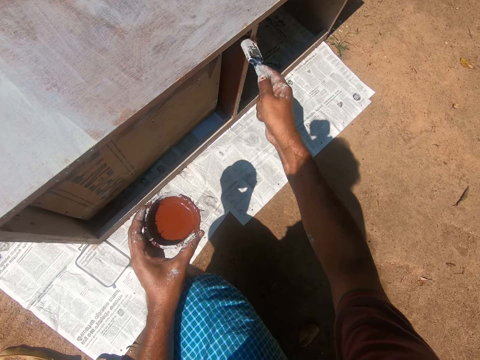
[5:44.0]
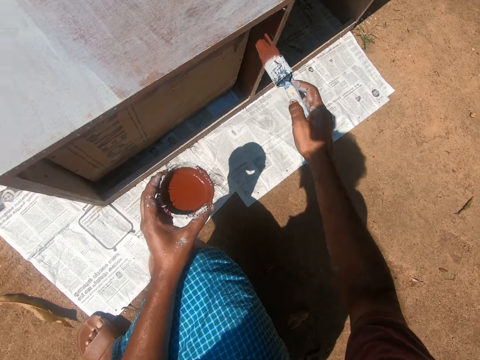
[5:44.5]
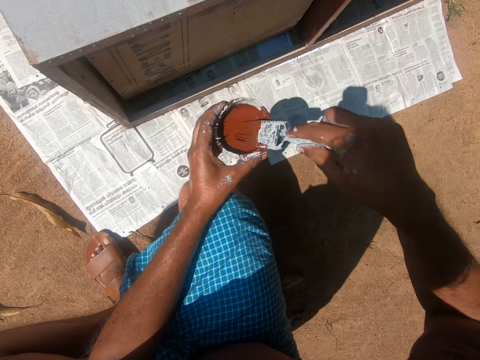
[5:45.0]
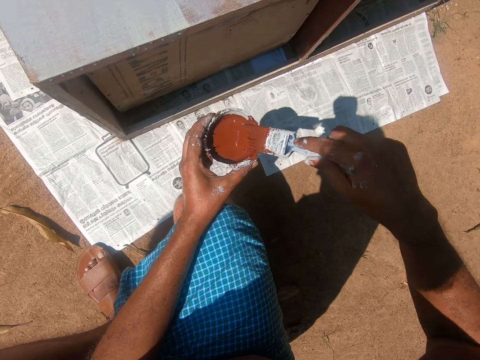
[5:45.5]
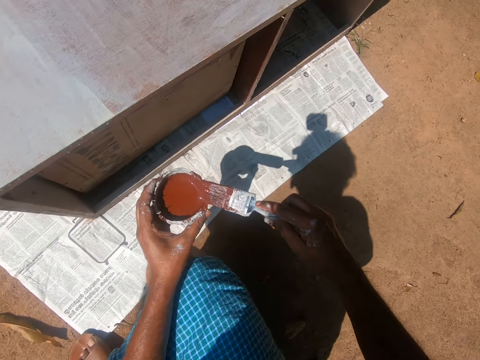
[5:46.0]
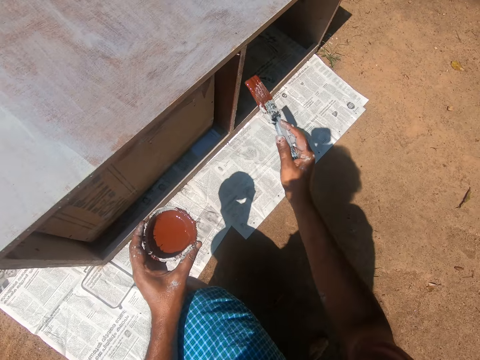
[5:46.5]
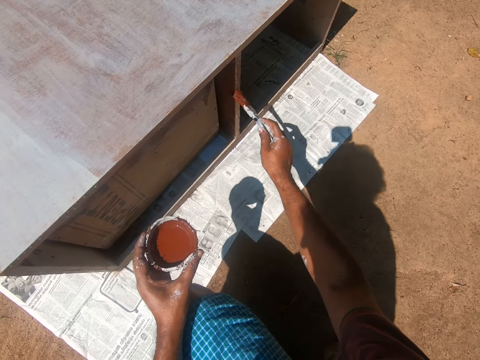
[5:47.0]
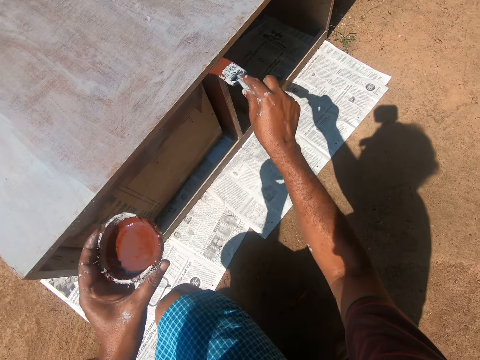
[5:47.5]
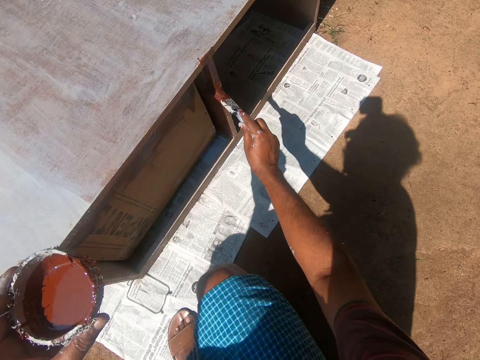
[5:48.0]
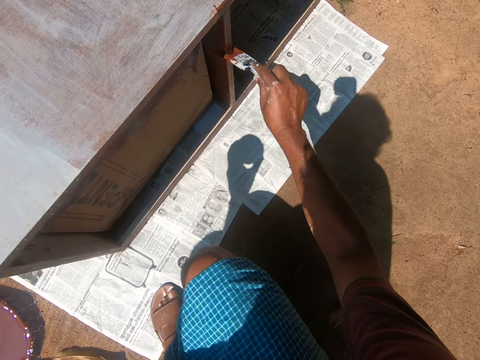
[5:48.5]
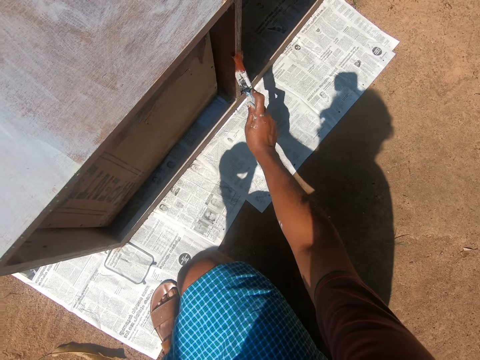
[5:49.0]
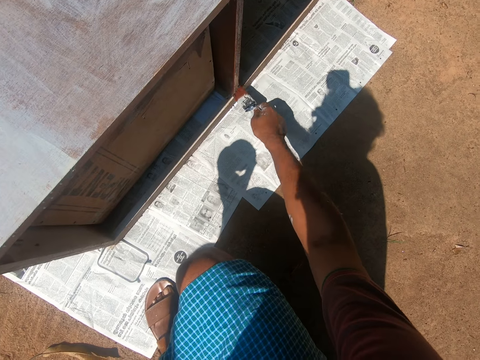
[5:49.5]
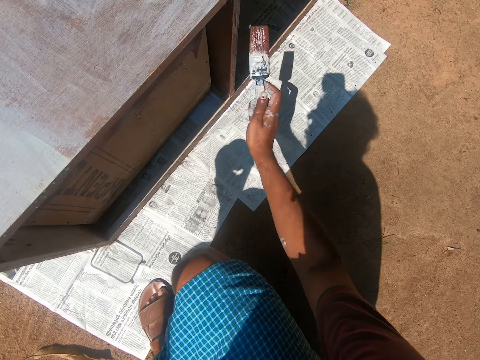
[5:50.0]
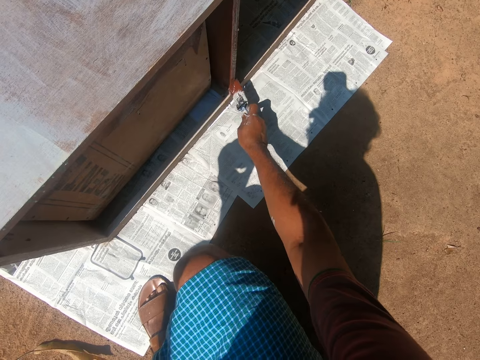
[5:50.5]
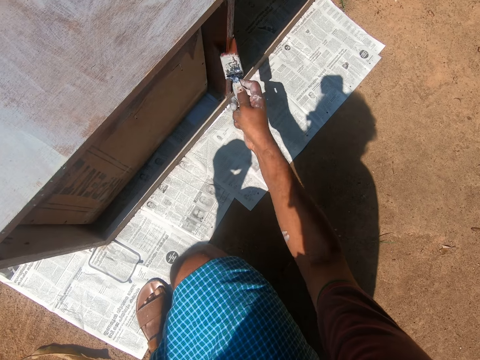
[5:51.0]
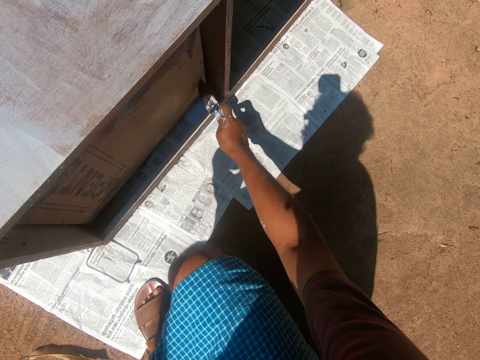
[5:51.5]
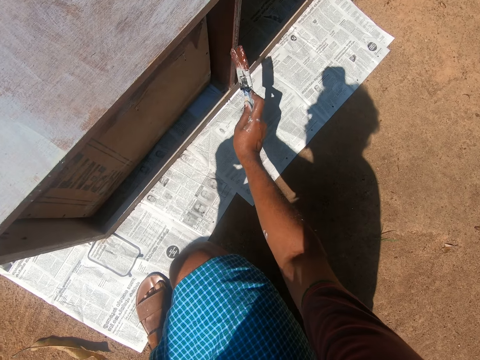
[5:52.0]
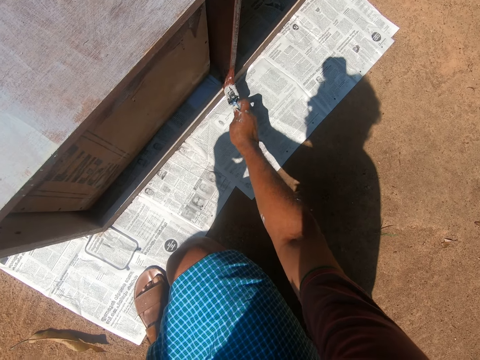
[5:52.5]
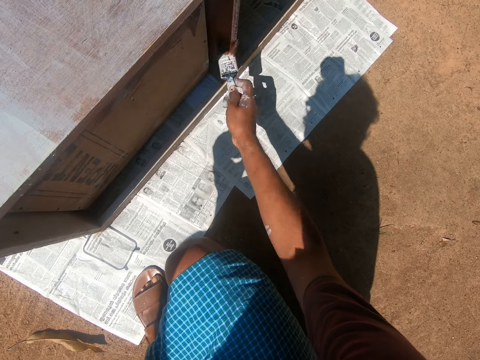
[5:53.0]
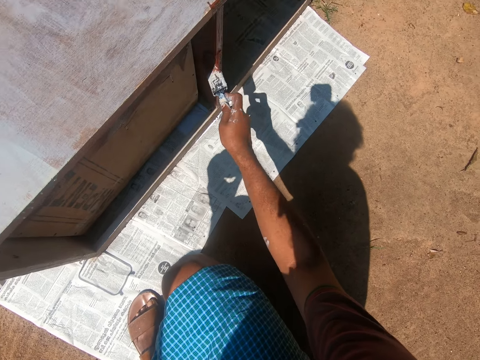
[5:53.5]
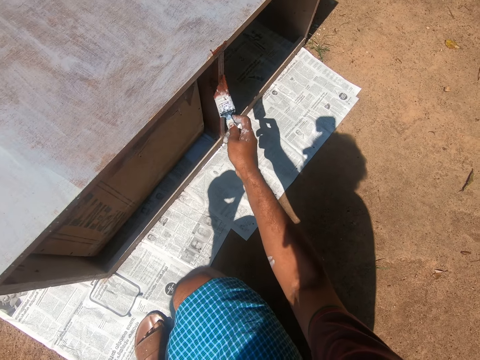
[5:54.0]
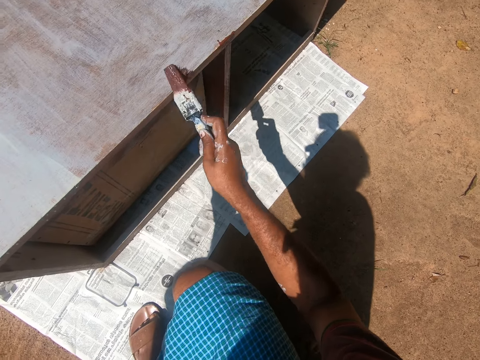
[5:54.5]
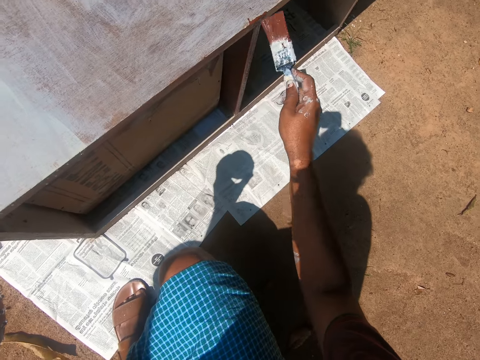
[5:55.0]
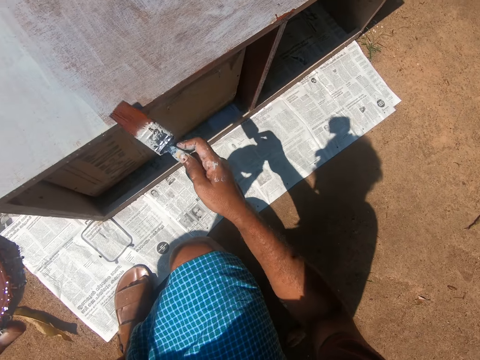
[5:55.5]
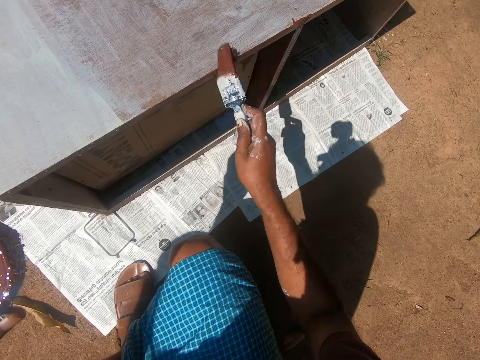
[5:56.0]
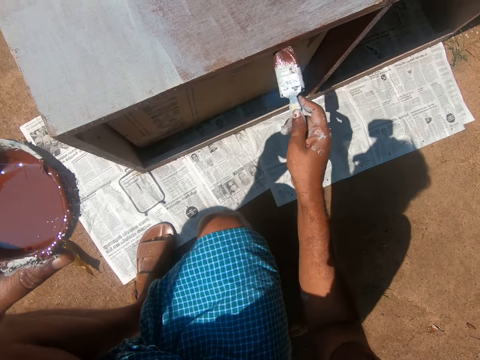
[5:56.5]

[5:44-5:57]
The camera wearer swings a hand. They put the brush into the paint in the painting bowl. They remove excess paint on the brush with the edge of the painting bowl. They swing a hand. They paint the side of the cupboard or cabinet with the paint brush. They swing a hand and move the leg. They paint the cabinet using a paint brush.

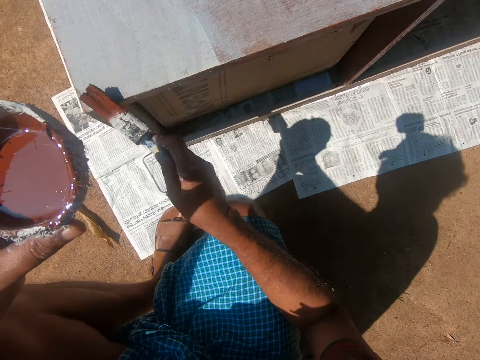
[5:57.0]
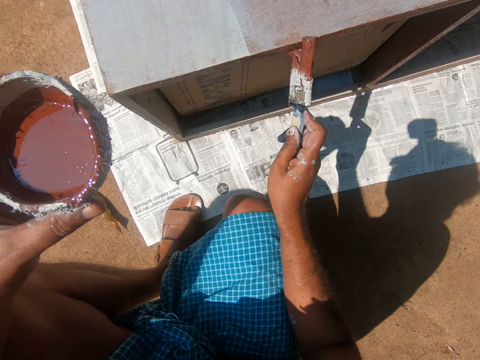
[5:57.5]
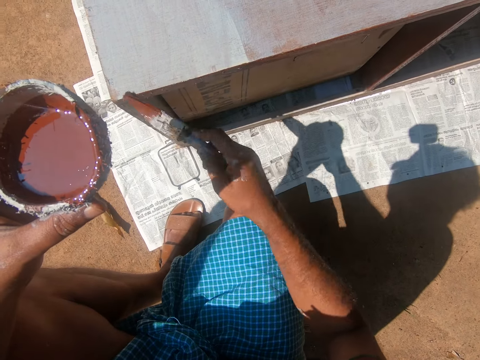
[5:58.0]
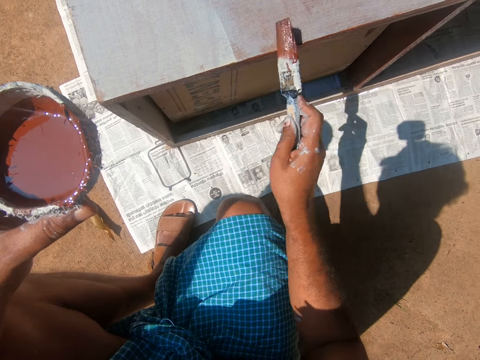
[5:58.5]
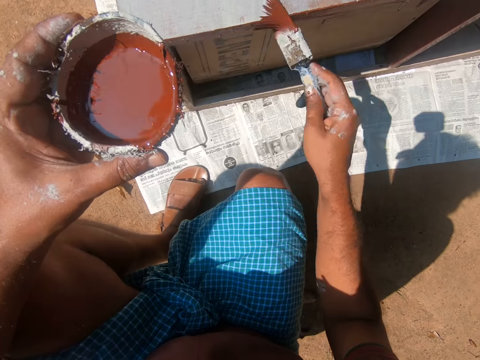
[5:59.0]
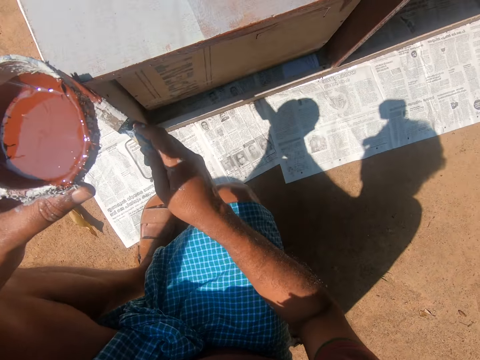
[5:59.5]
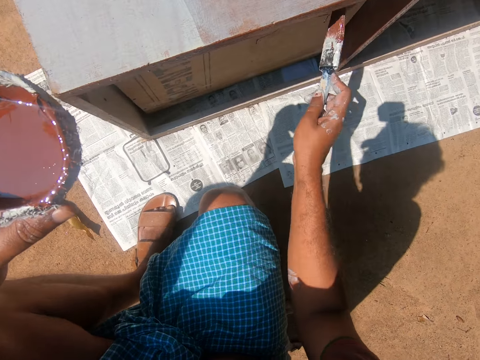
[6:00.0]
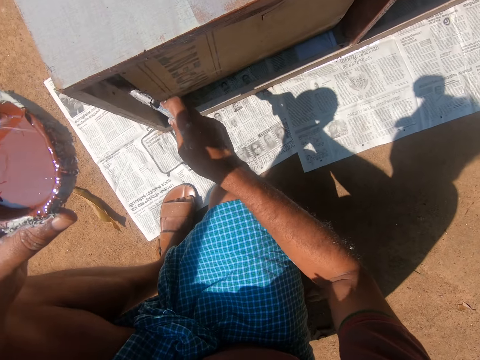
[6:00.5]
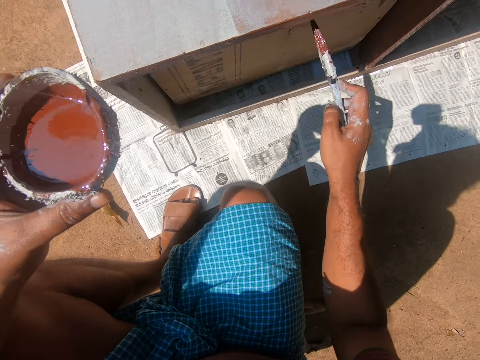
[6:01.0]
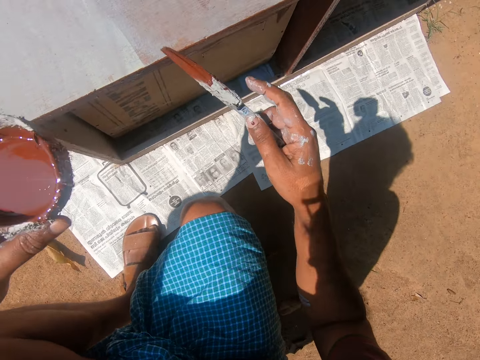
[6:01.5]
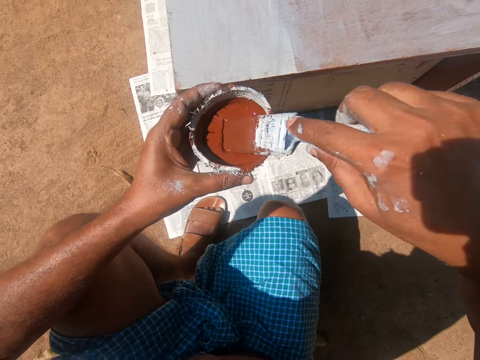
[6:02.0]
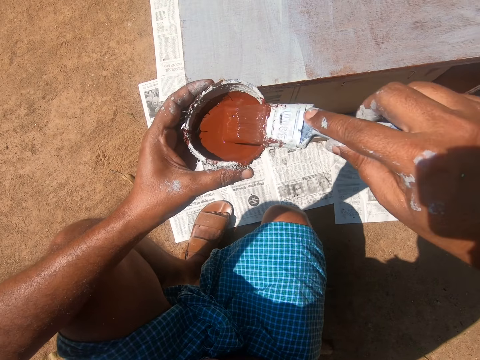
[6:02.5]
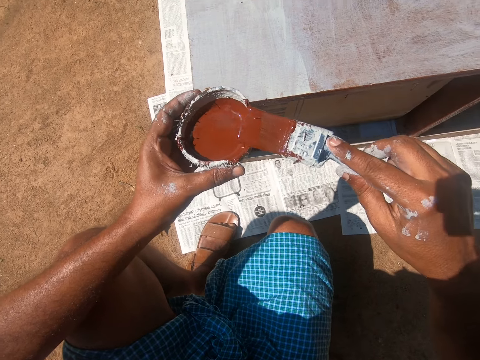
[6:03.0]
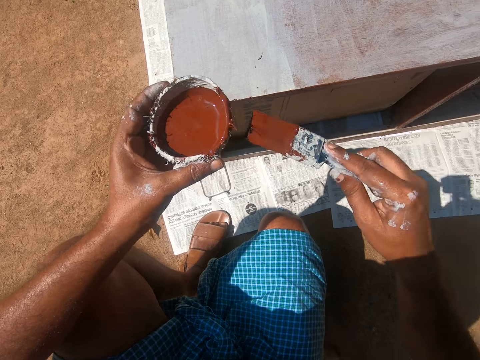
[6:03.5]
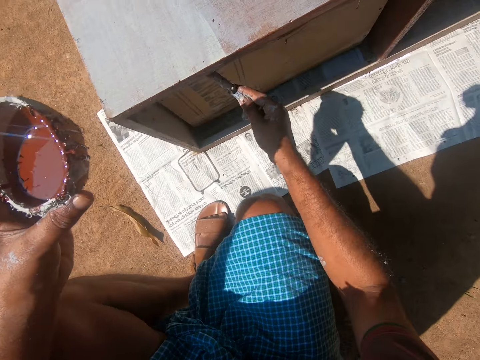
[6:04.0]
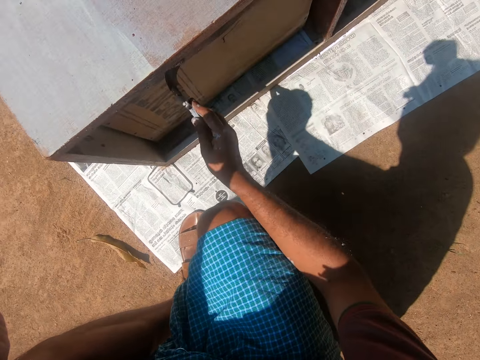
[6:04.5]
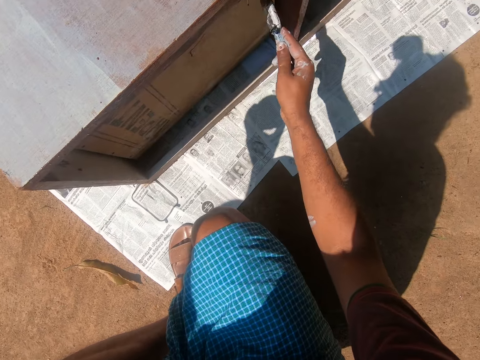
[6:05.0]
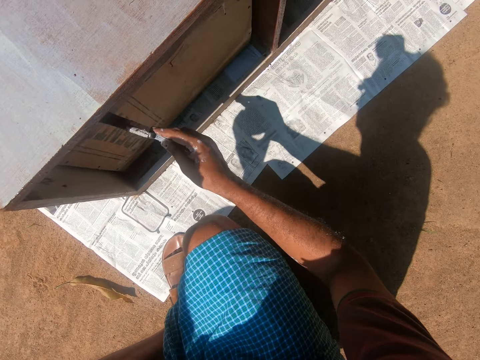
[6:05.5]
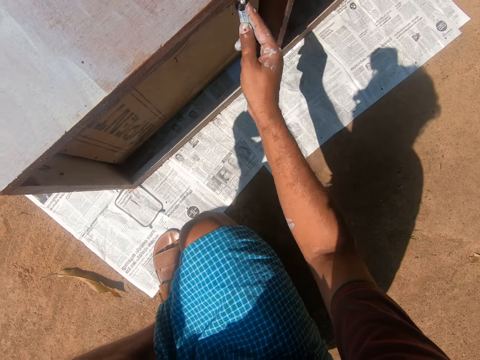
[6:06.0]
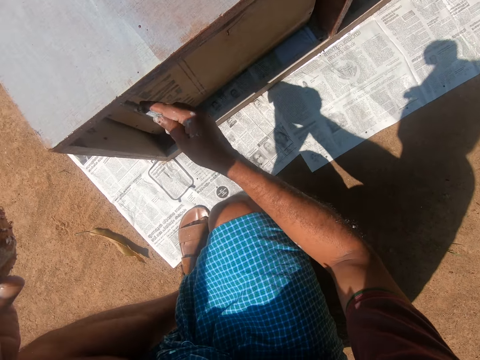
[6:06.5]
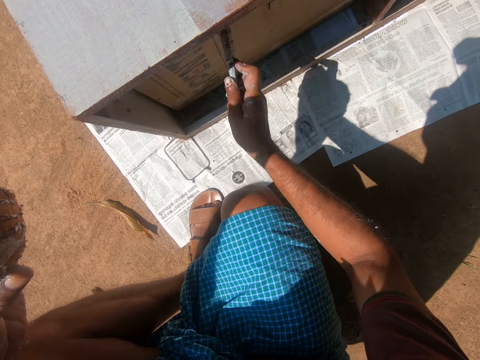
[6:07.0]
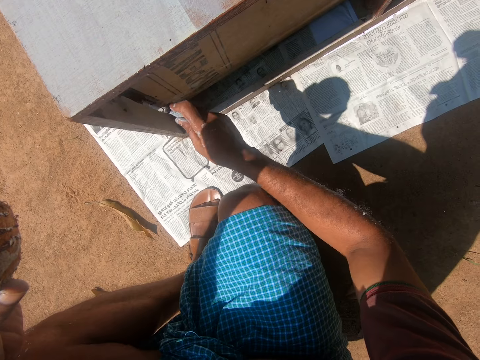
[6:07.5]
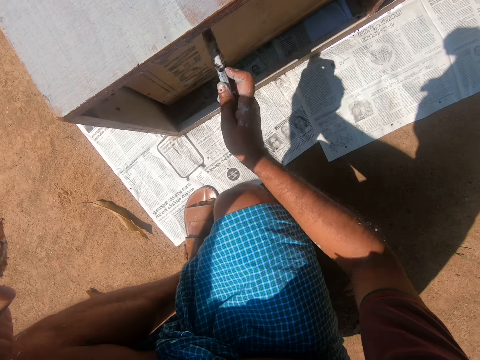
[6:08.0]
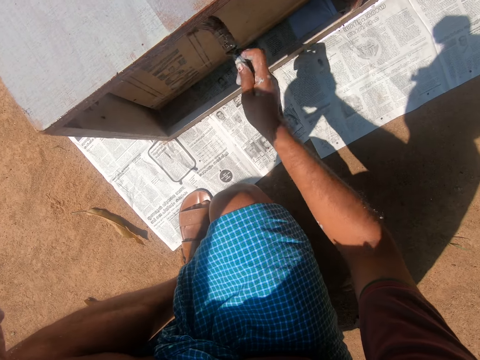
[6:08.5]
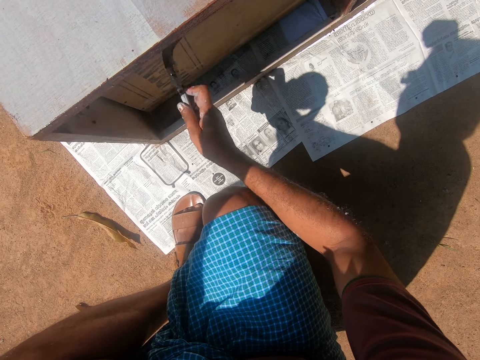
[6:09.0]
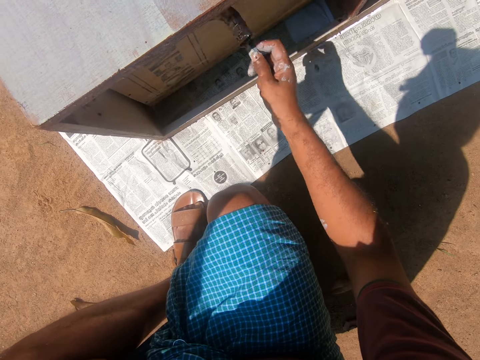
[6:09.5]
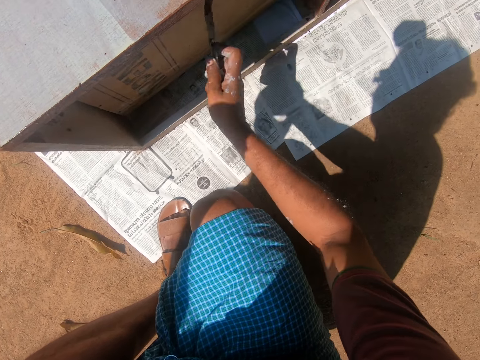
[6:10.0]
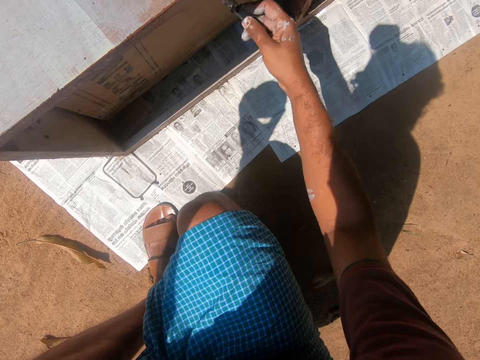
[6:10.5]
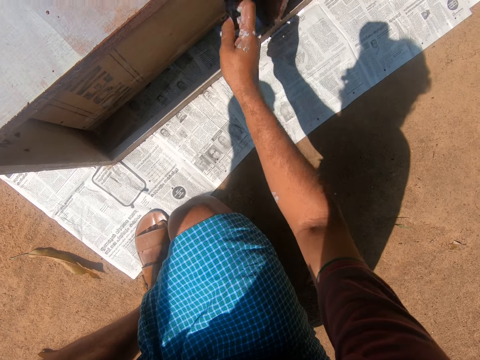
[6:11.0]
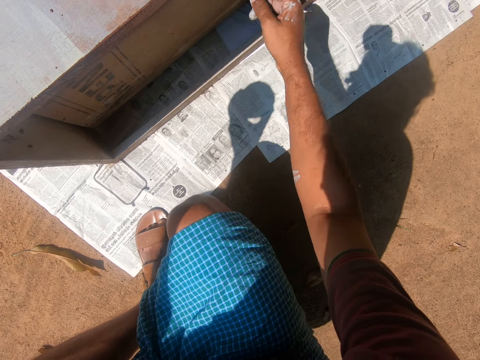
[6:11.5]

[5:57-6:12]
The camera wearer paints the back of the drawer with the paint brush. They swing a hand. They put the brush into the paint in the painting bowl. They remove excess paint on the brush with the edge of the painting bowl. They swing a hand. They paint the back of the drawer with the paint brush.
